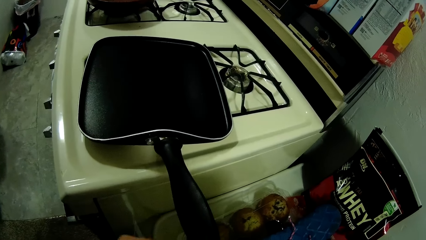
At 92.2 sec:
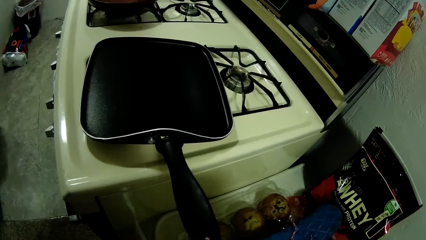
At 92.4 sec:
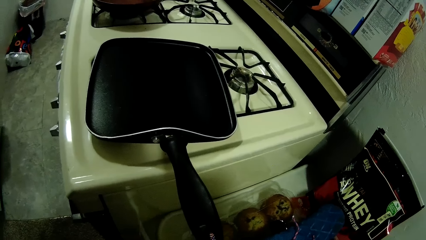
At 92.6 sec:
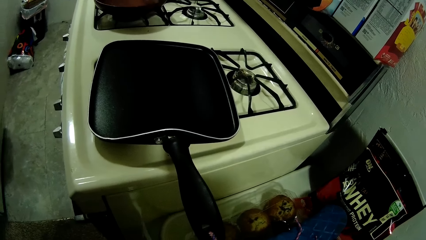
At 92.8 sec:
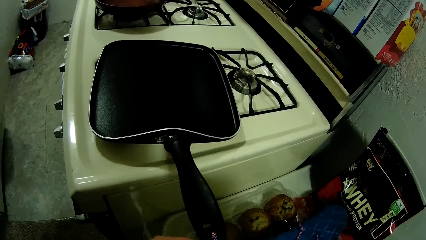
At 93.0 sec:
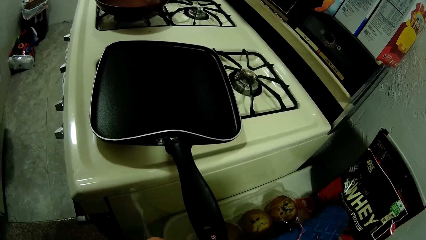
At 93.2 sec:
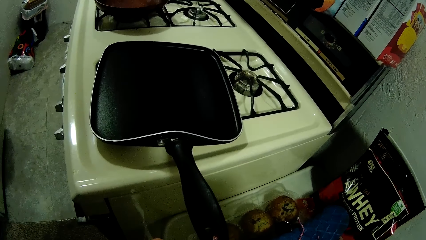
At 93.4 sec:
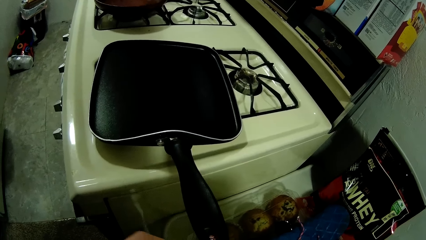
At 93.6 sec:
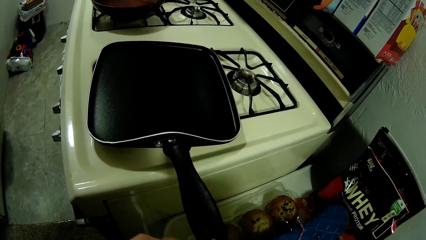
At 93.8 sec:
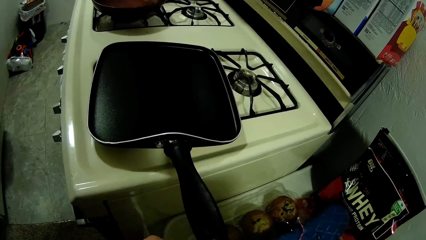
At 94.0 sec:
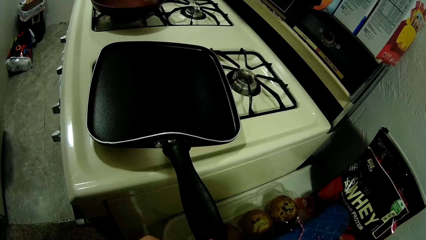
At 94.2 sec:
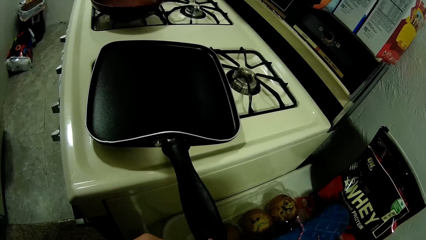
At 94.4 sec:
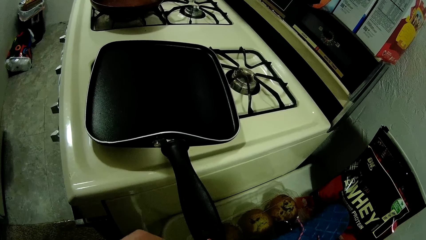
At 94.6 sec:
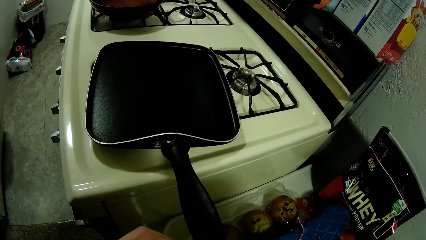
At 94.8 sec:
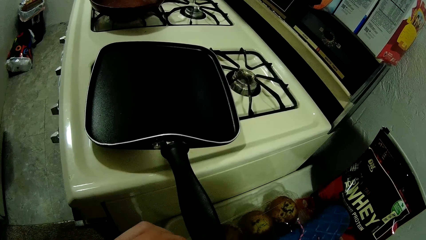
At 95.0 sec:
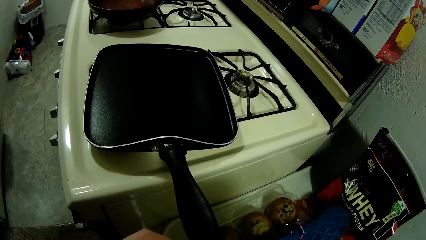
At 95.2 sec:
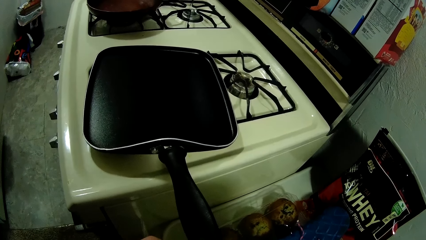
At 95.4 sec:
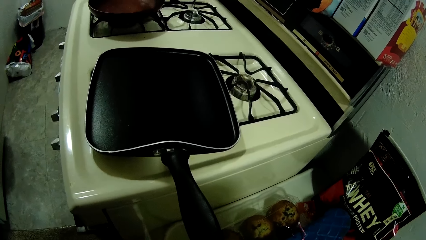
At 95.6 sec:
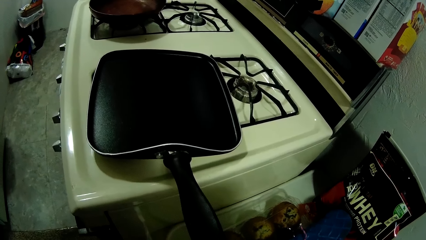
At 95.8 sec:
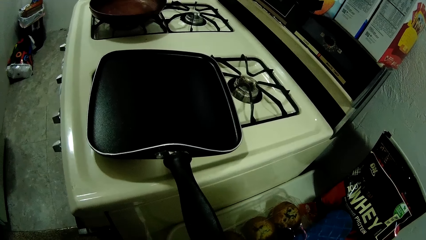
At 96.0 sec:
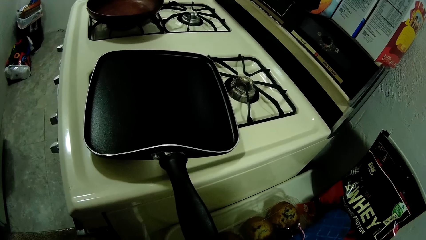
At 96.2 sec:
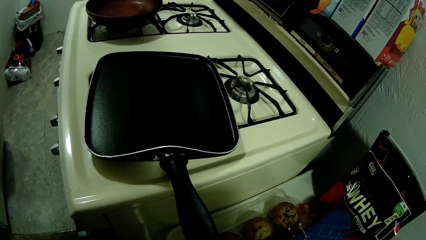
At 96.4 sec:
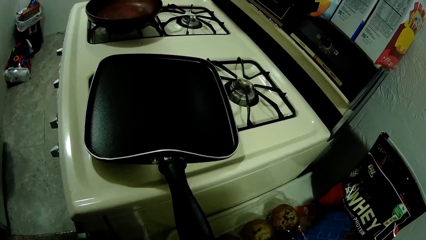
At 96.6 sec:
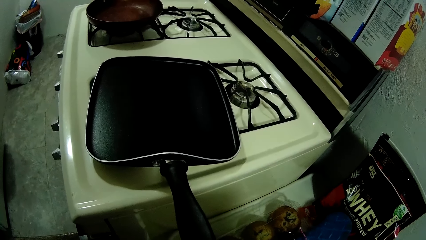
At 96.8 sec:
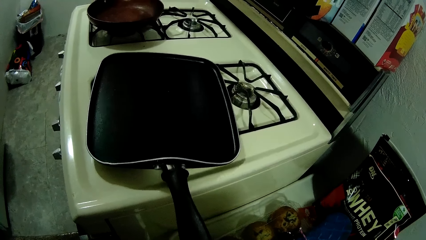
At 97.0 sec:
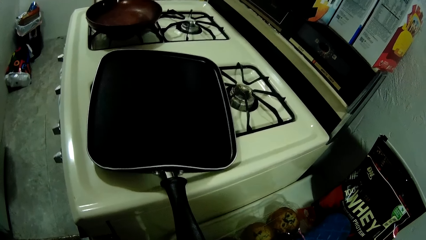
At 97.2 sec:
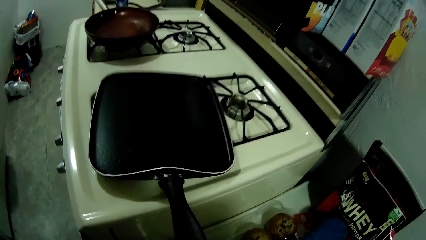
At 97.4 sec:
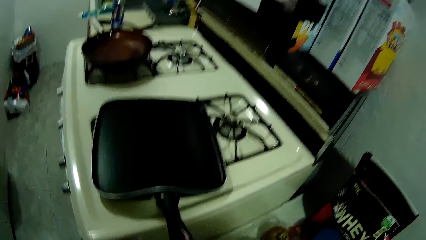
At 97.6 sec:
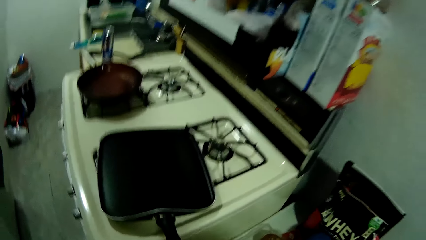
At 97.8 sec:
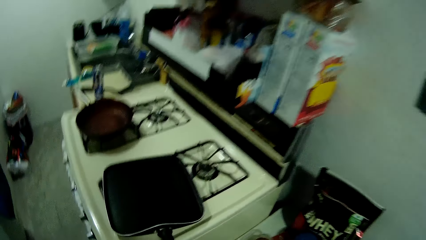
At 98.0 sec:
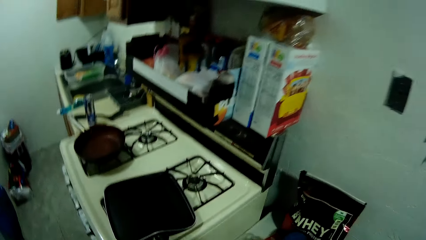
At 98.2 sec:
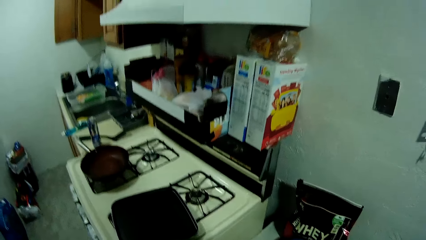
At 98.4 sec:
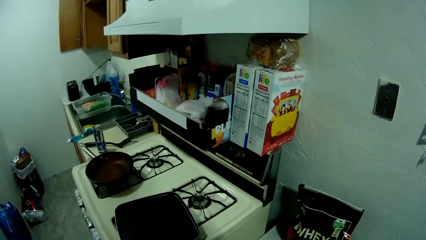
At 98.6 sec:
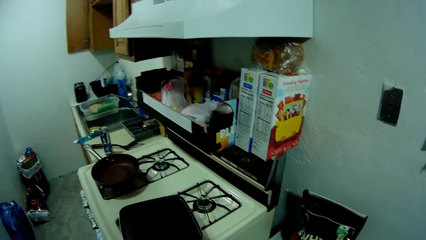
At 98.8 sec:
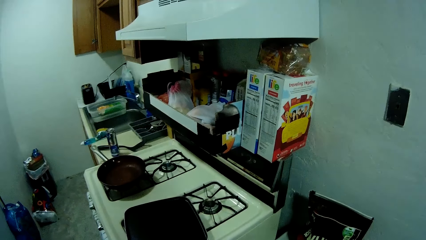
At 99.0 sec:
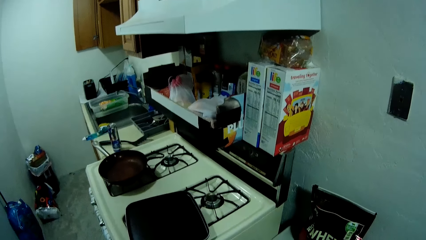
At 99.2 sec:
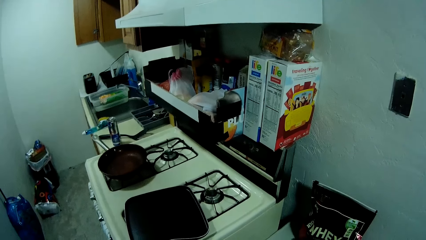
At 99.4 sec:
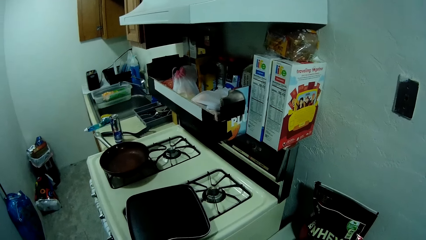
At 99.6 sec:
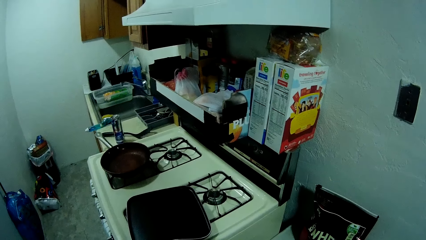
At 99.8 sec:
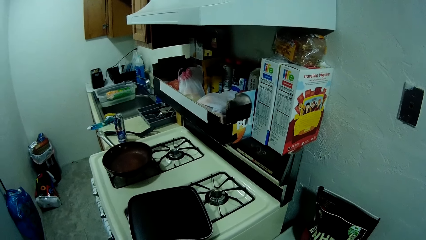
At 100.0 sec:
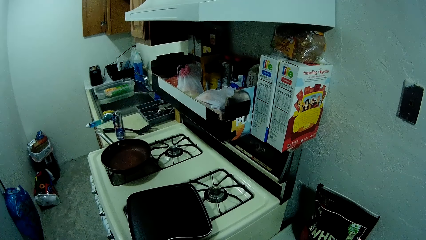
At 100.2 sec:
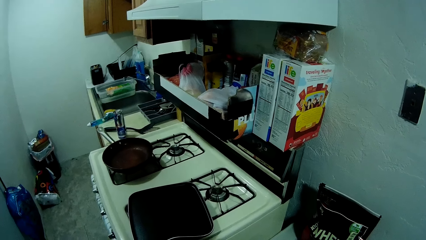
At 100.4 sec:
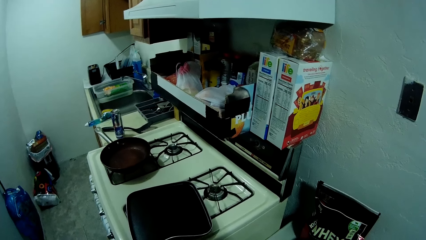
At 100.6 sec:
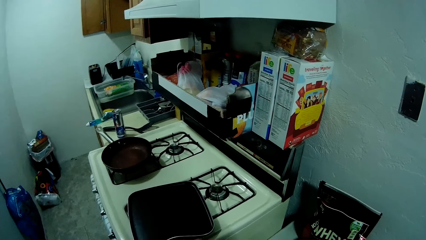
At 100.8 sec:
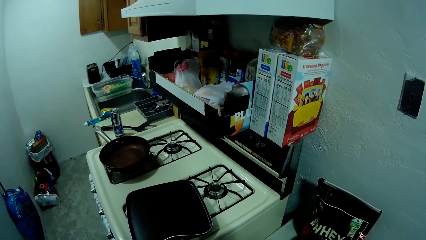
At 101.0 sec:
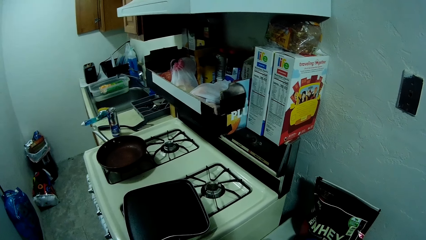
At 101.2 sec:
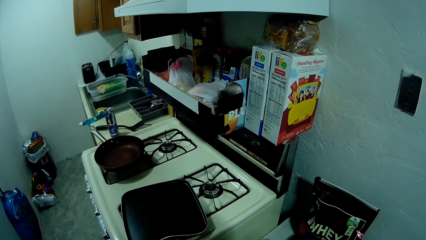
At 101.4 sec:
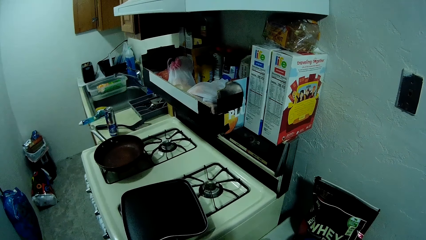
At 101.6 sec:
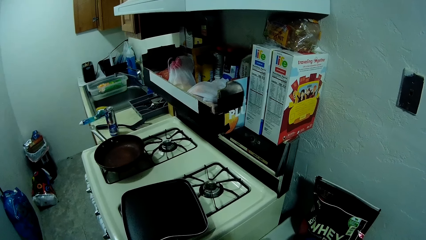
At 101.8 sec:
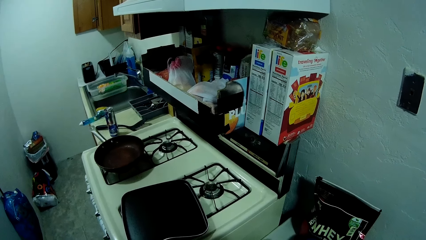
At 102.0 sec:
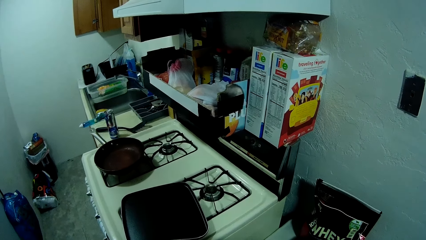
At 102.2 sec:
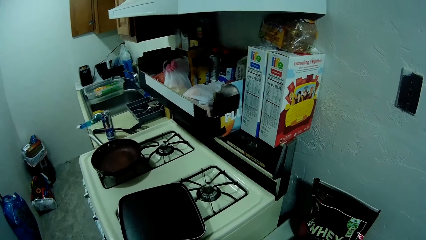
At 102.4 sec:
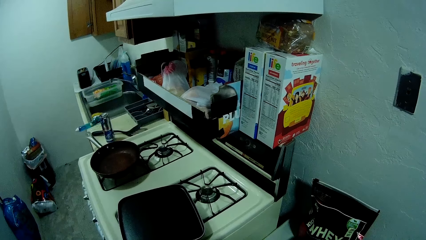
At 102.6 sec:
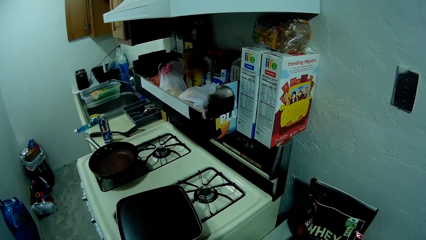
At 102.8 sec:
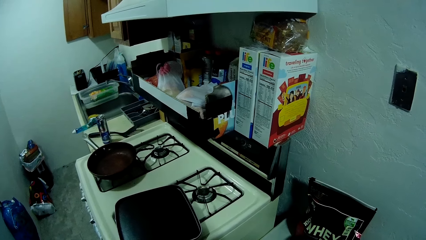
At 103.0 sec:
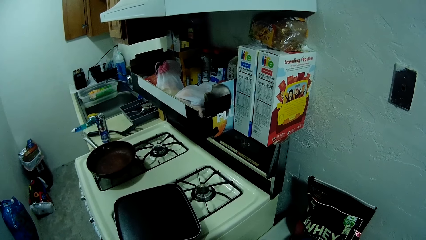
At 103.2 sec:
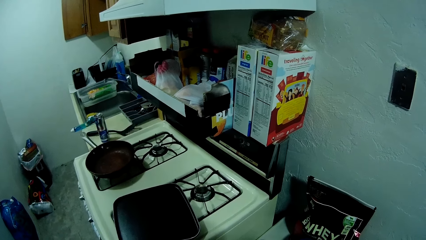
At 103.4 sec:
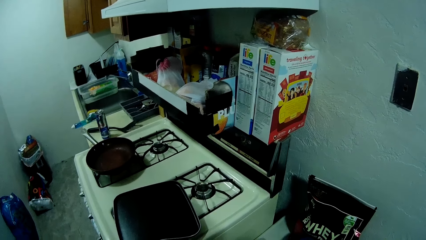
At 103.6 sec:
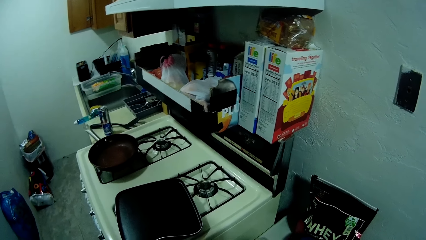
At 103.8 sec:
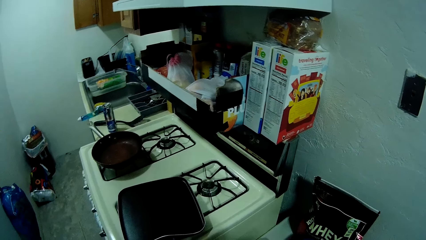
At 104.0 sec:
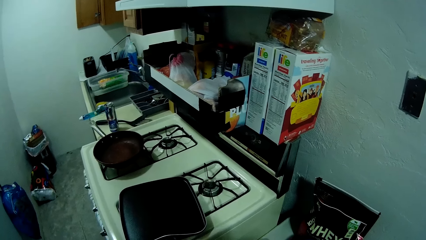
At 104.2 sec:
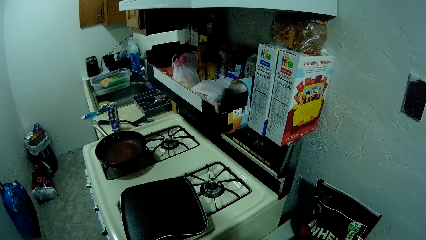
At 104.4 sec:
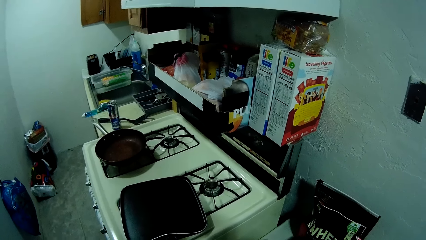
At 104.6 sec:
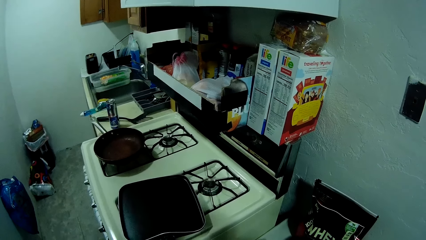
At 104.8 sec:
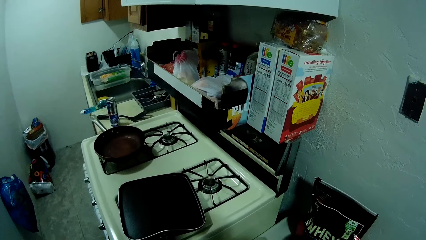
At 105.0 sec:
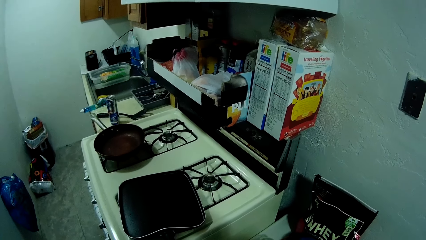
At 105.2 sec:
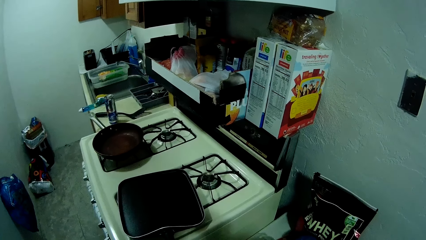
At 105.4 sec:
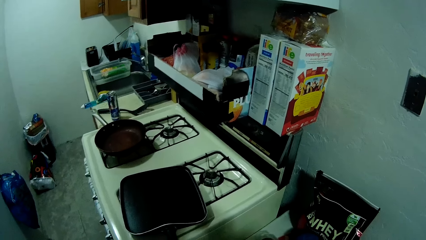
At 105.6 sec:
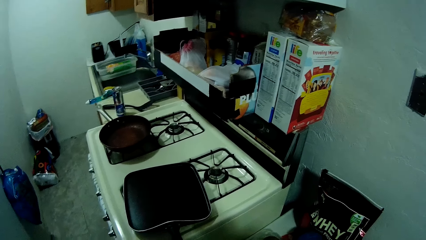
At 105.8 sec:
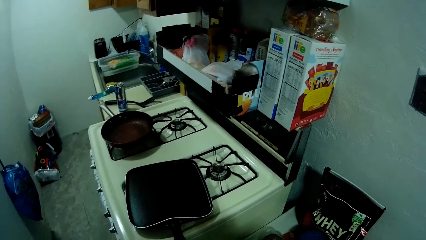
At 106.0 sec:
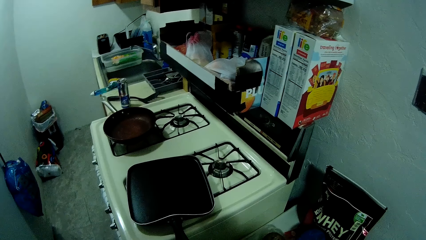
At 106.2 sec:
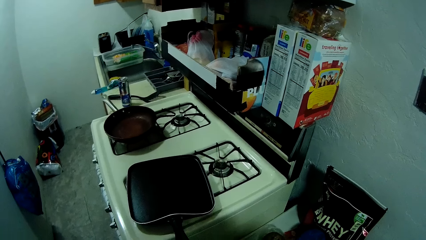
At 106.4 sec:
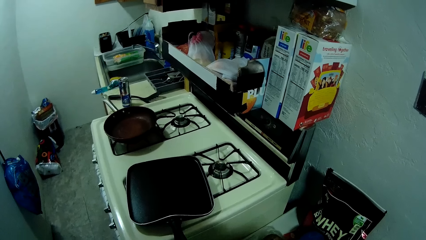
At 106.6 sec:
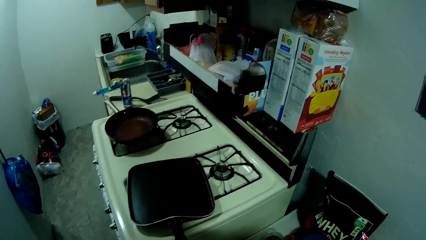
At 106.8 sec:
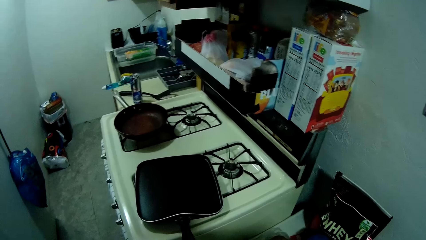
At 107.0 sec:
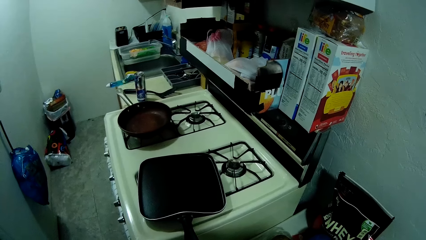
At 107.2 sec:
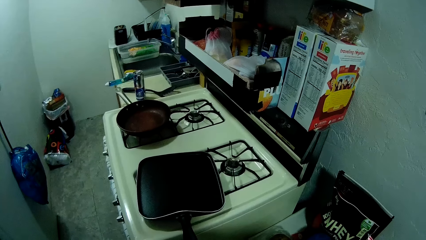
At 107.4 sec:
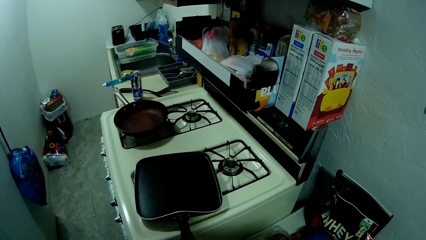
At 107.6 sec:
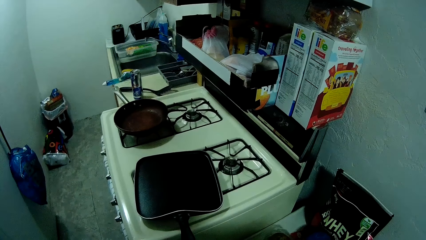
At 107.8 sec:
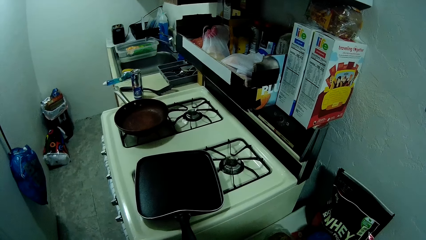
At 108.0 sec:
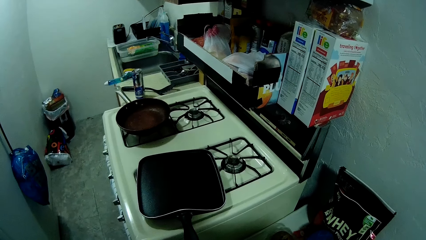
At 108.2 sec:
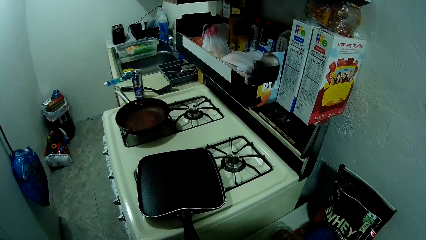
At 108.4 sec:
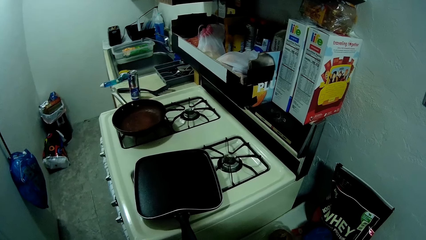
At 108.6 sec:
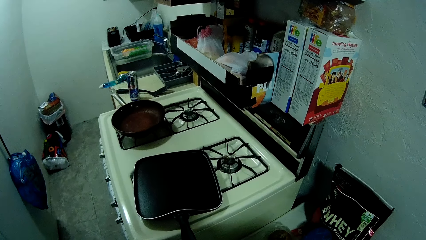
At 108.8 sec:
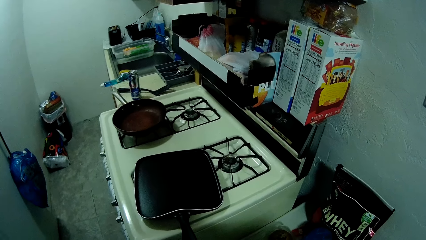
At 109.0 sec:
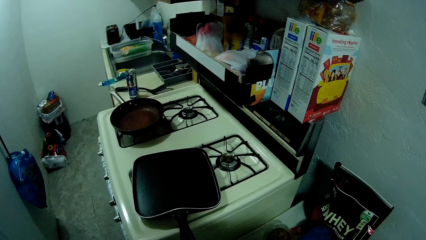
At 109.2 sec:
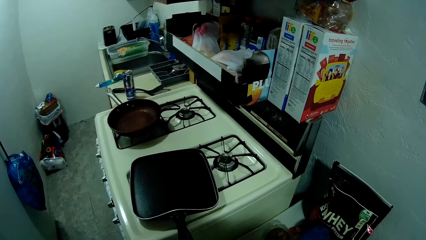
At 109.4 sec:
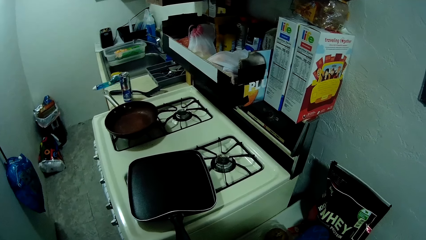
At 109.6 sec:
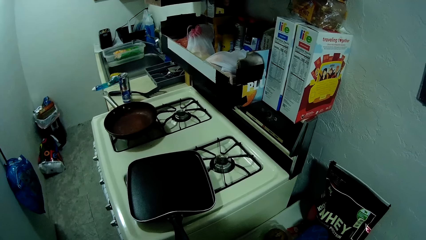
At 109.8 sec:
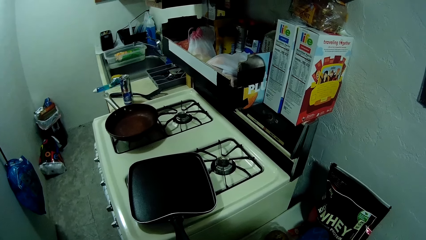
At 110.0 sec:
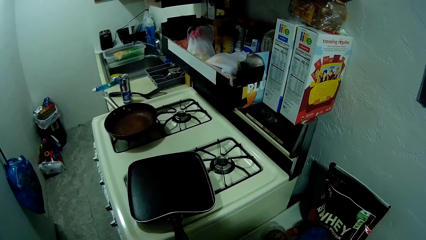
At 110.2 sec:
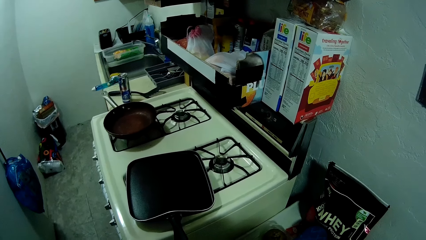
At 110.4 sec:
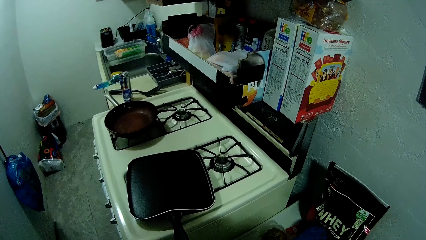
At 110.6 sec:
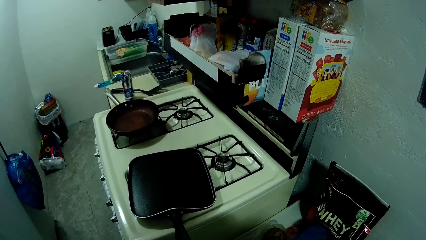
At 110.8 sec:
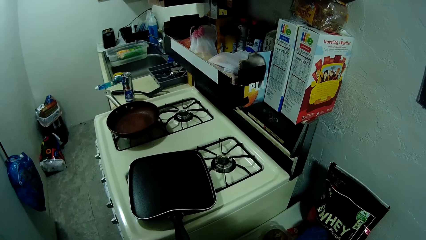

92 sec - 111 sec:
The camera wearer moves the pan. They tie the rope on the pan handle.
